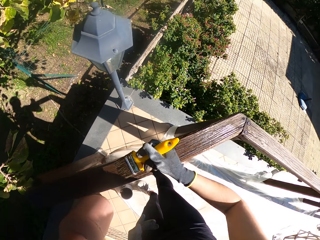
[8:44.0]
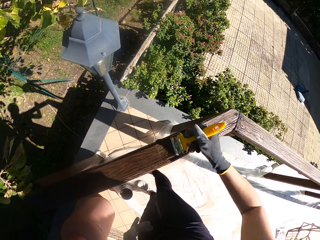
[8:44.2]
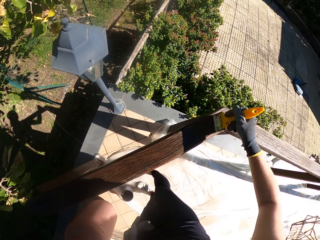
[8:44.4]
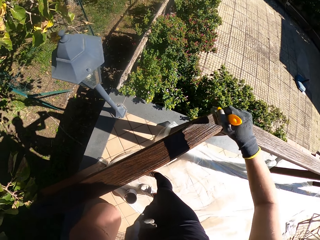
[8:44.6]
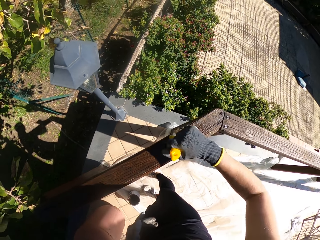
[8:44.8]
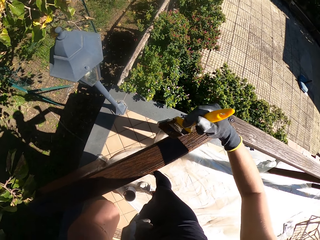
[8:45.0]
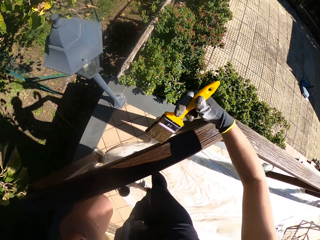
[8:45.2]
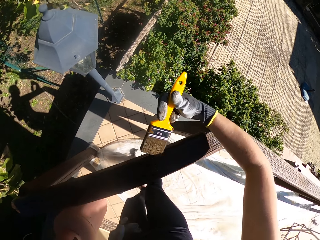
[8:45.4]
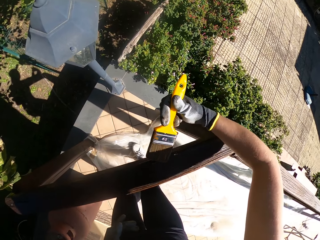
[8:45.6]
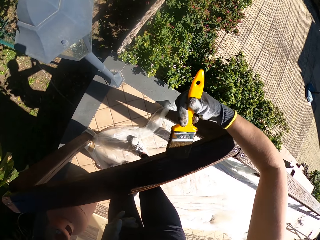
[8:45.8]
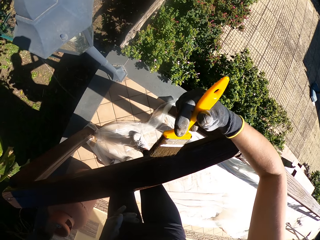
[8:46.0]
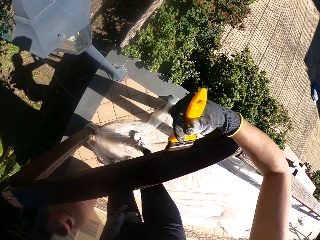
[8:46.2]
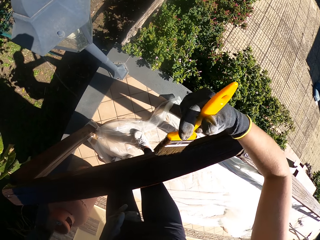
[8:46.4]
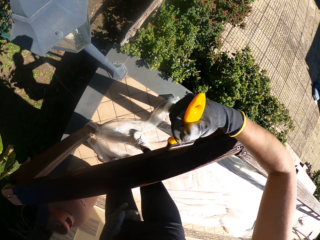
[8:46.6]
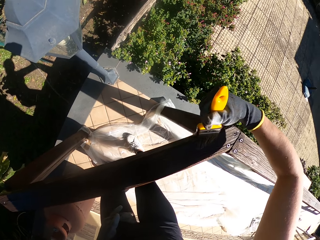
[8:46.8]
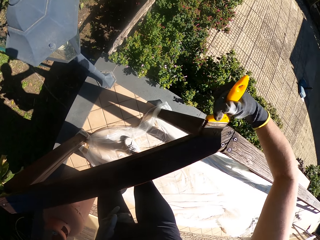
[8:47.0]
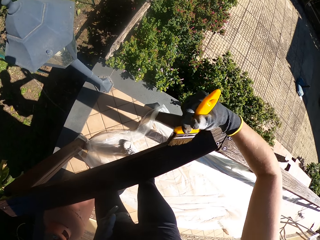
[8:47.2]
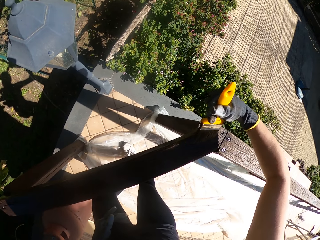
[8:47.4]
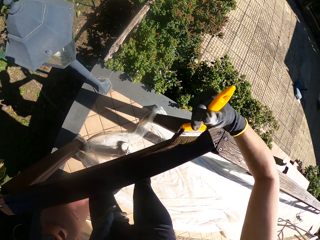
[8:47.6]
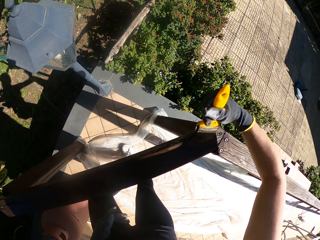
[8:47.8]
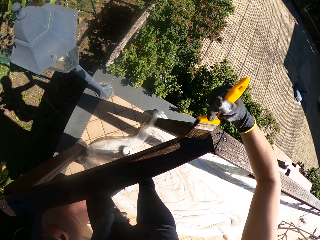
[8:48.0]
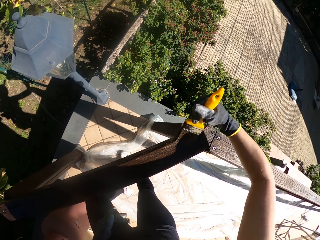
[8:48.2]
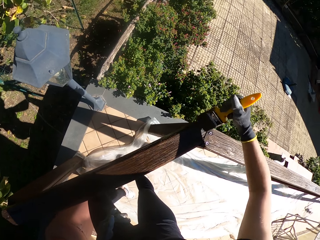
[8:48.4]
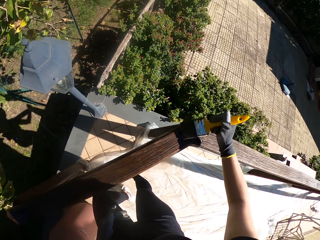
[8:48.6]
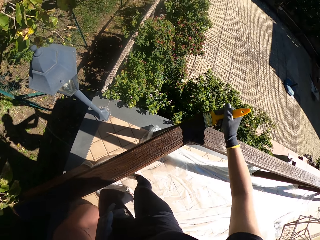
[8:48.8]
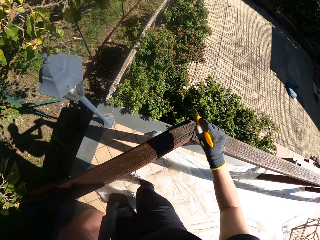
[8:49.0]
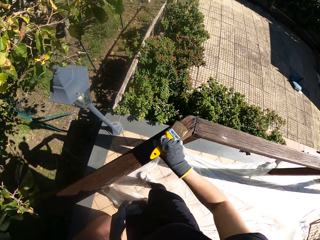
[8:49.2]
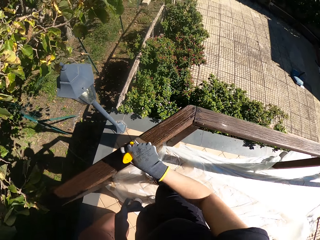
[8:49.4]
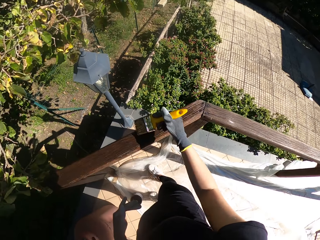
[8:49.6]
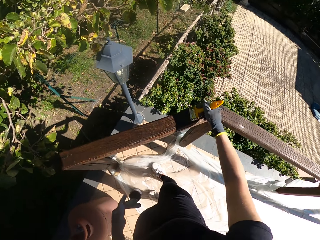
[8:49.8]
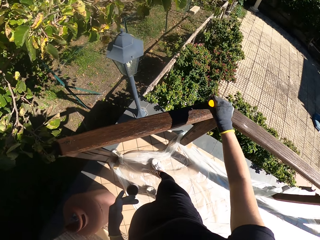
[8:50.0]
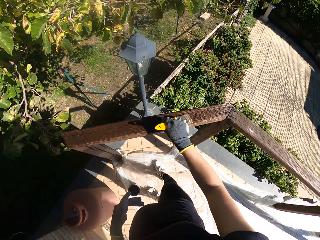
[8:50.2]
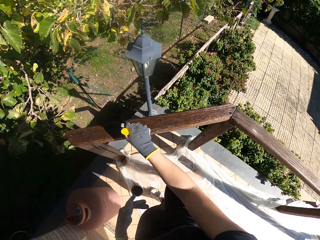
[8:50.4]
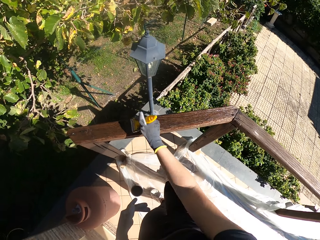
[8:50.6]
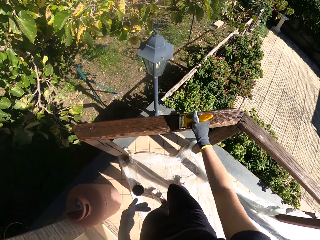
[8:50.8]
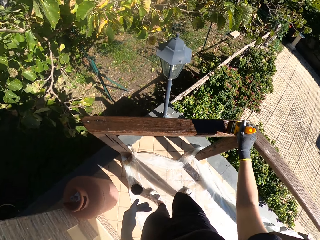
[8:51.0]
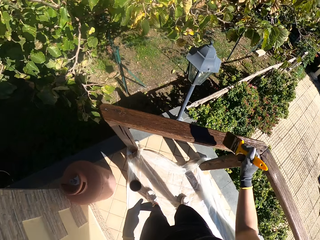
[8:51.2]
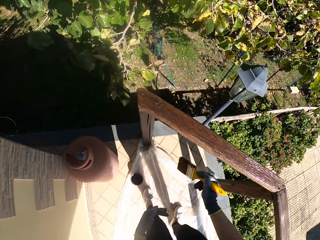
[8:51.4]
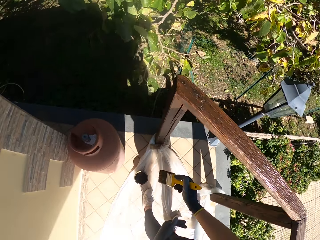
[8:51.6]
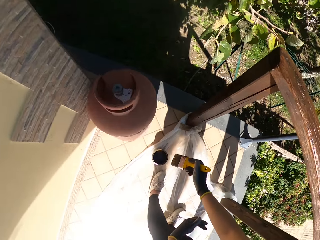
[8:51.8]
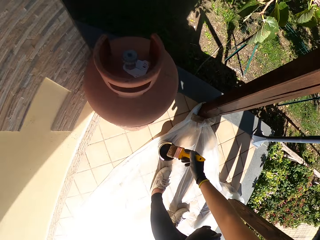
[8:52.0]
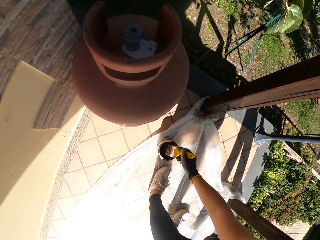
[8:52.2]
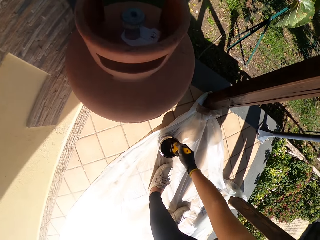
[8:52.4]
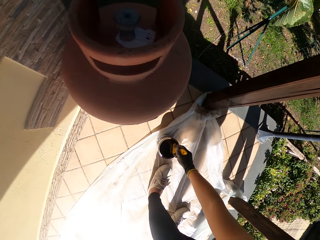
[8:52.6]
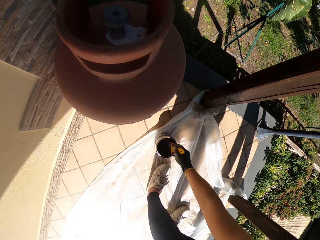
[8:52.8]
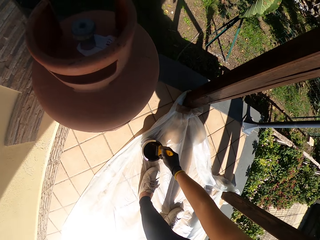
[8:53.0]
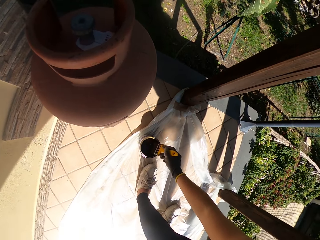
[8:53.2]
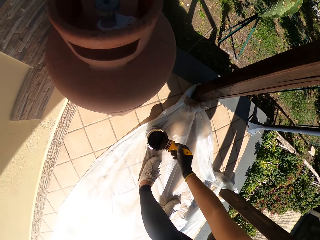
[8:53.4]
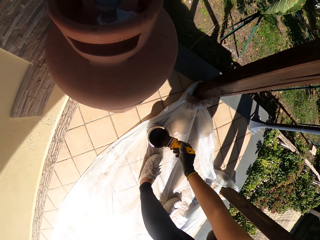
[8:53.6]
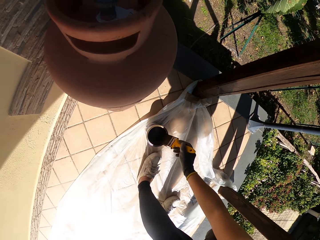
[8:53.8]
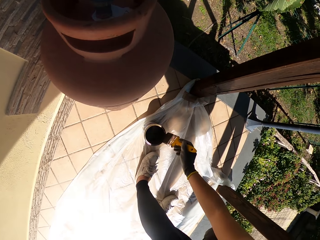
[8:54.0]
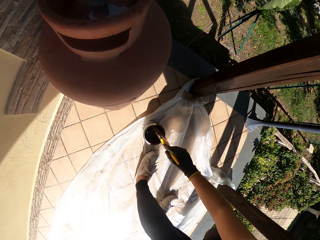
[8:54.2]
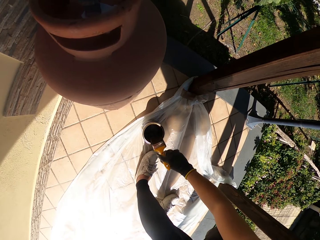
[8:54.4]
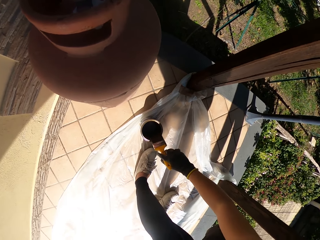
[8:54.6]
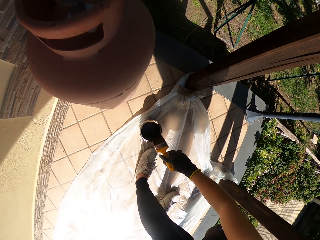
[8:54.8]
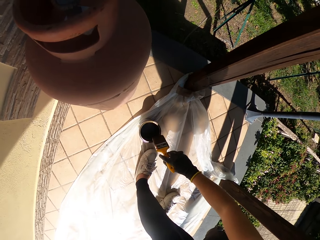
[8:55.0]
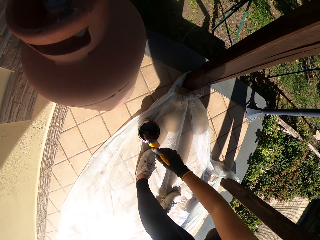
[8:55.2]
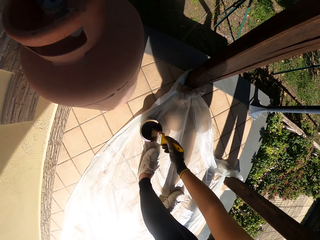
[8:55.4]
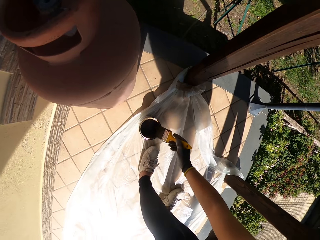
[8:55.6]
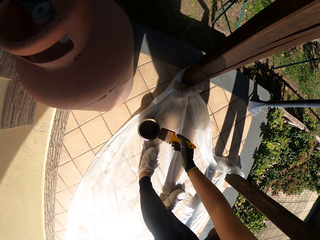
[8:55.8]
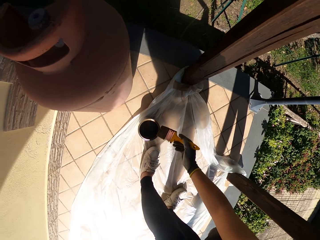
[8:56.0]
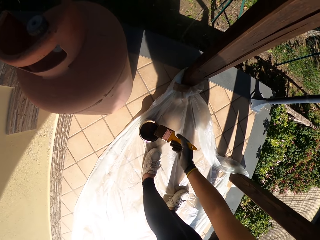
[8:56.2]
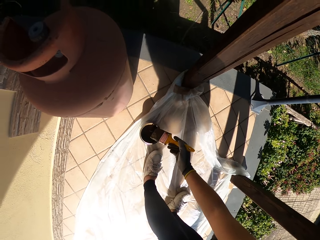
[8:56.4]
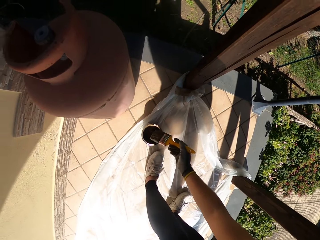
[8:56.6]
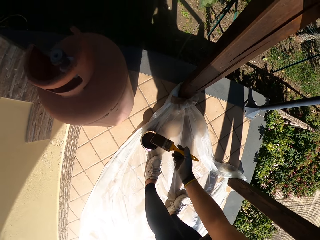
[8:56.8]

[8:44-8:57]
The camera wearer paints the upper part of the crossbar. They paint the outer part of the crossbar. They concentrate on an edge of the crossbar. They paint the upper part of the crossbar. They bend towards the paint. They dip the paint brush in the paint can. They wipe the paint brush on the edge of the paint can. They drain paint into the container.

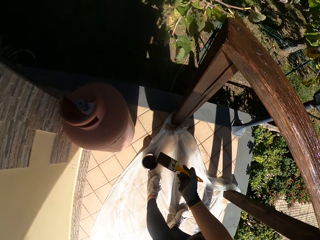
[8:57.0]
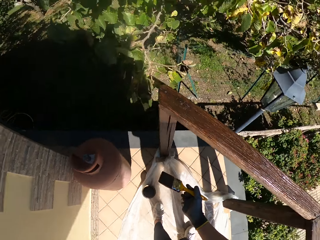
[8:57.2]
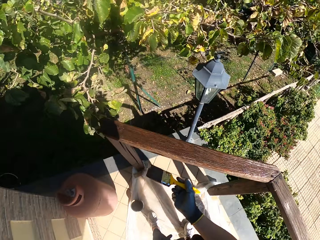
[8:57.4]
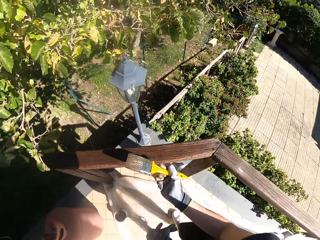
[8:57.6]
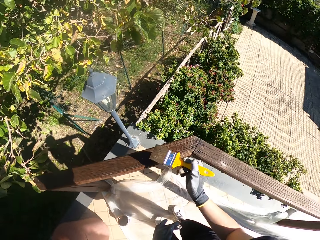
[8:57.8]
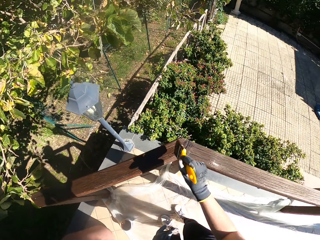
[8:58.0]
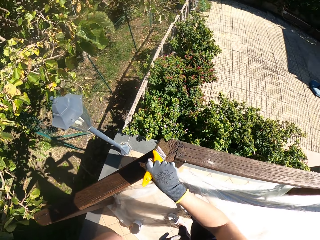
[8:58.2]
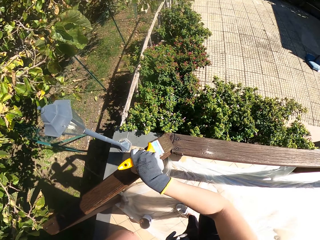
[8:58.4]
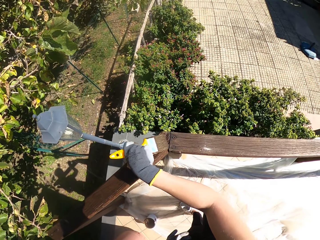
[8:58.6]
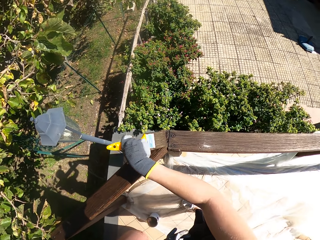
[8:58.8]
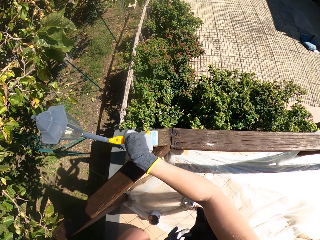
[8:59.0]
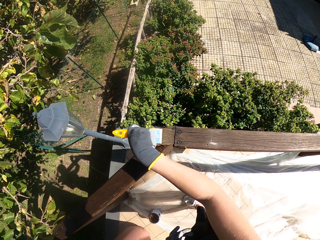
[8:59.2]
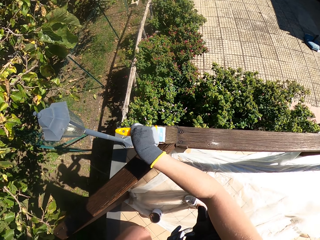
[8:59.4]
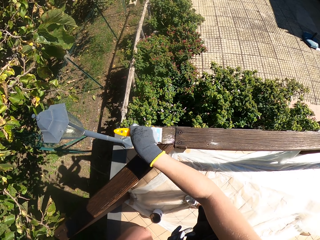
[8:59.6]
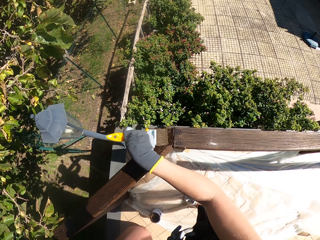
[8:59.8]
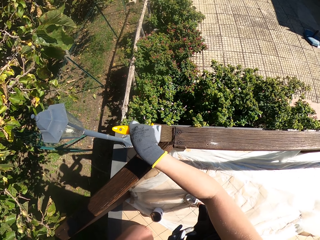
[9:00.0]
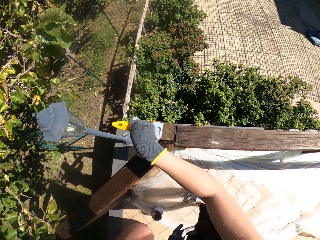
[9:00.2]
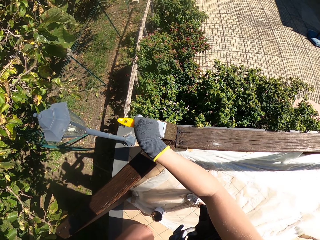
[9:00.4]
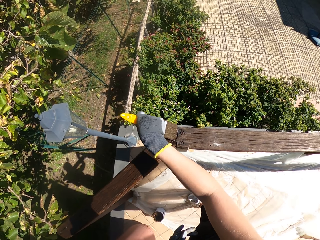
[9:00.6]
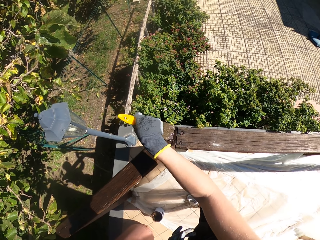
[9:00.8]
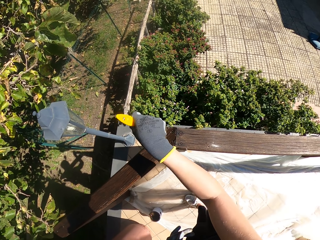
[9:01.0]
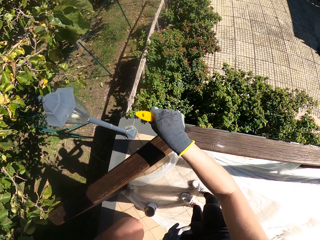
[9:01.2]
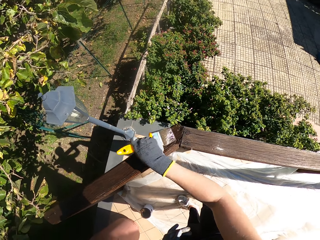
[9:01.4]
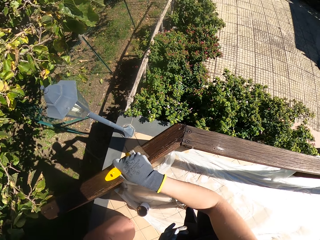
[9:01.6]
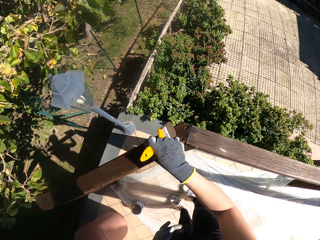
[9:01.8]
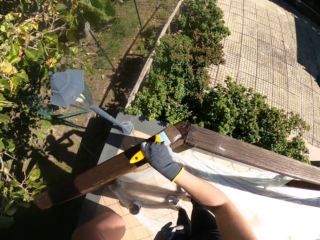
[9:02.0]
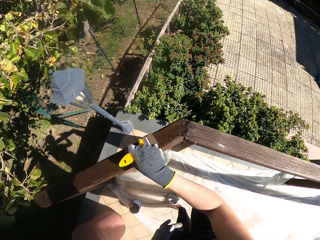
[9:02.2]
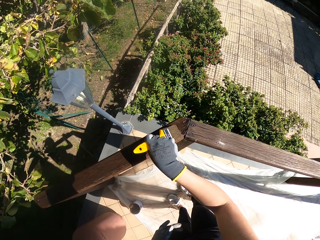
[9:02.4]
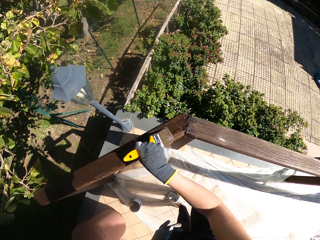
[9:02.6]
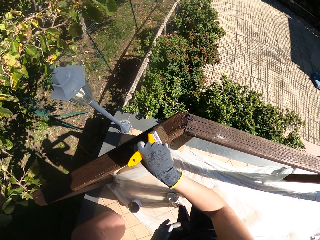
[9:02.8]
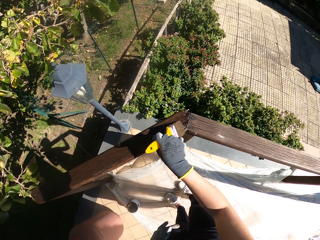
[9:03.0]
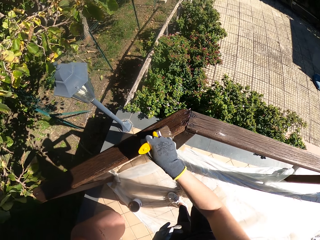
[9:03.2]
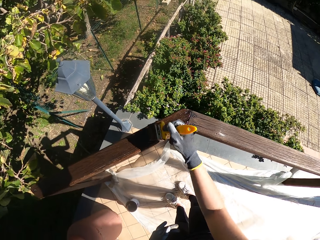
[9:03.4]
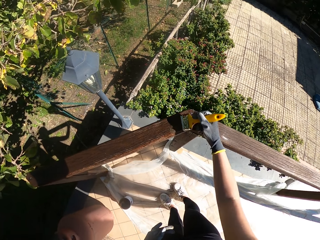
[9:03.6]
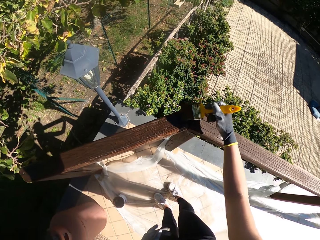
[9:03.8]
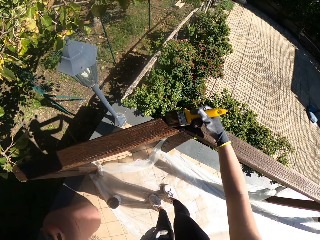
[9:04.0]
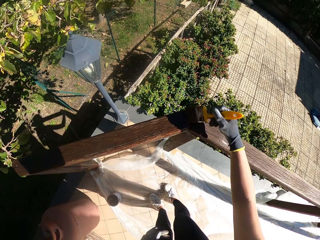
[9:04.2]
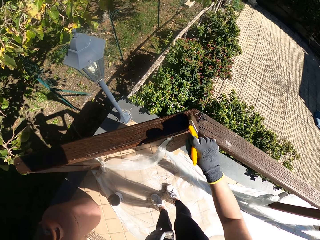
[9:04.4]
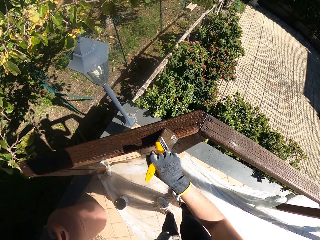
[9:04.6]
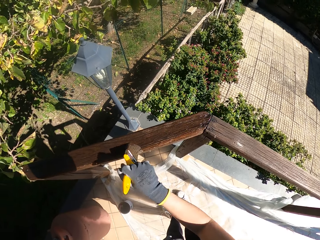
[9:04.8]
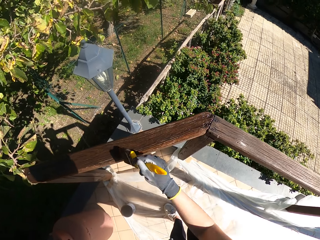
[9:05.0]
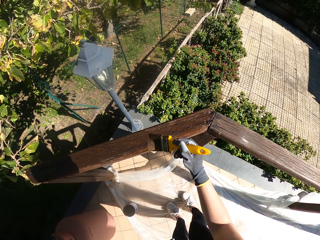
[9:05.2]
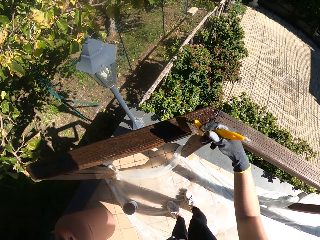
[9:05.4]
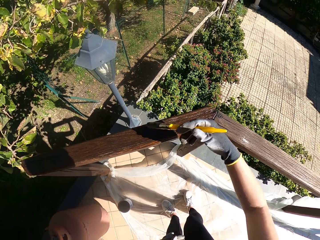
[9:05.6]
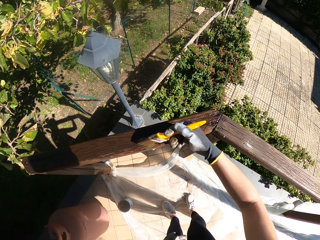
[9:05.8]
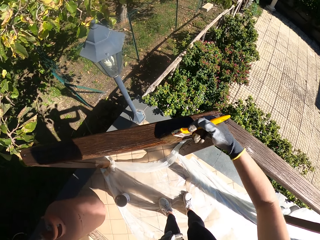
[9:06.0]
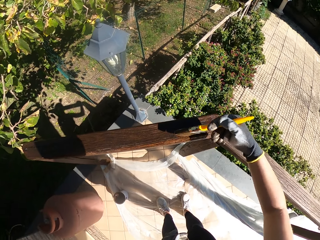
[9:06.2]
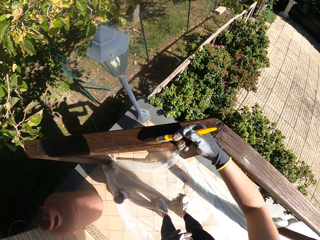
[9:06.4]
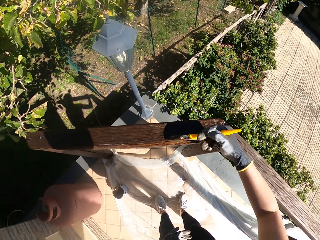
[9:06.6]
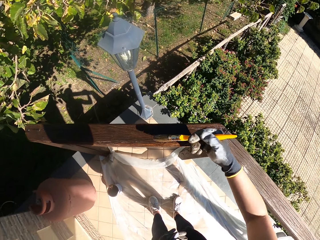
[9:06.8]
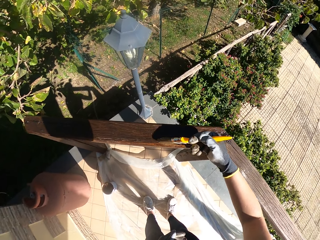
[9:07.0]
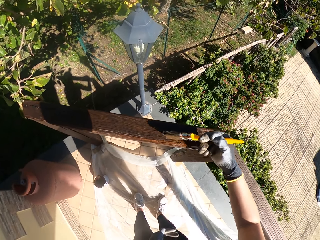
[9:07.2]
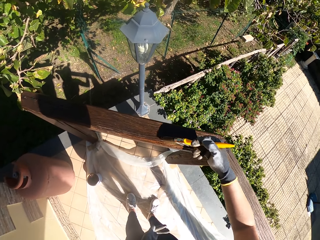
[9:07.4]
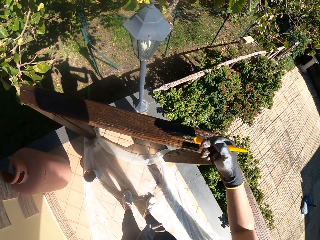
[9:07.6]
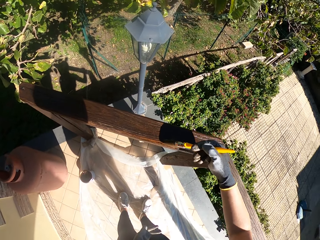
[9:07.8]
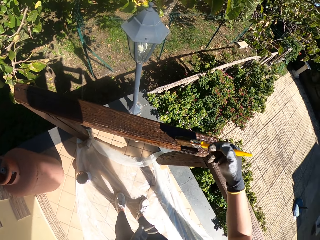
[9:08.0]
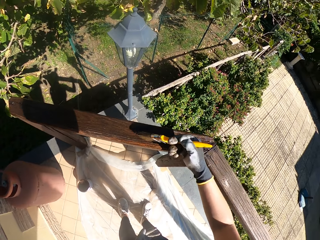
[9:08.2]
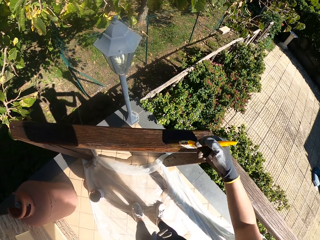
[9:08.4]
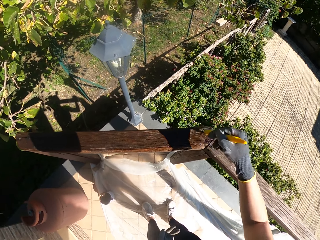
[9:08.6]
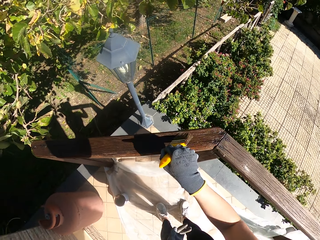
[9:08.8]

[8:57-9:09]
The camera wearer stands up from the paint. They paint the wooden railing or crossbar with the paint brush. They concentrate on a bend on the crossbar. They paint the crossbar.
